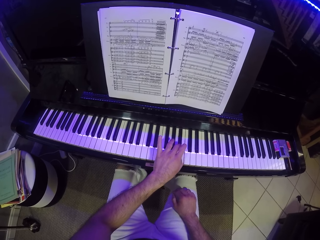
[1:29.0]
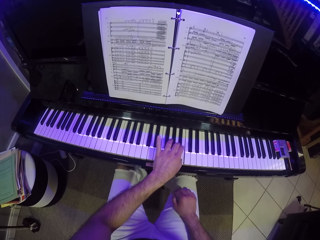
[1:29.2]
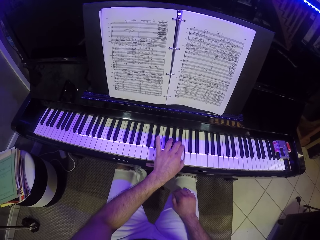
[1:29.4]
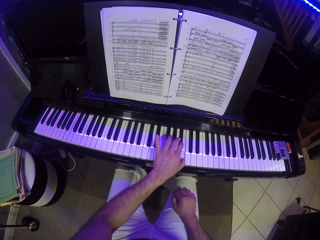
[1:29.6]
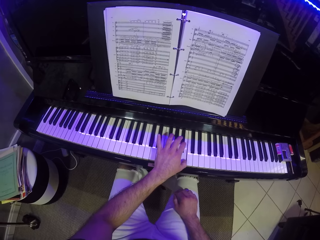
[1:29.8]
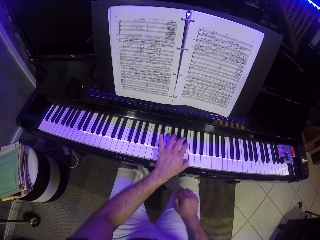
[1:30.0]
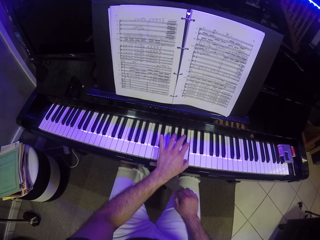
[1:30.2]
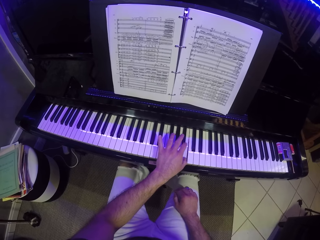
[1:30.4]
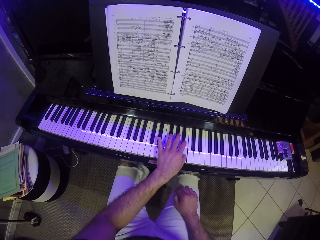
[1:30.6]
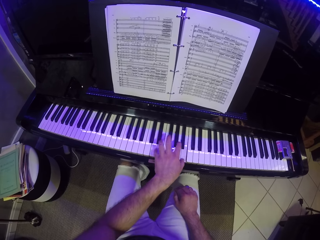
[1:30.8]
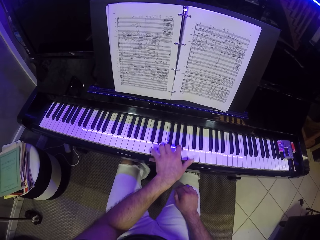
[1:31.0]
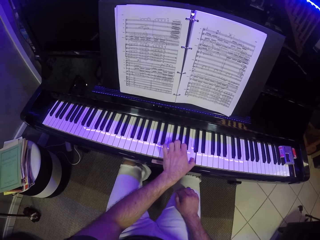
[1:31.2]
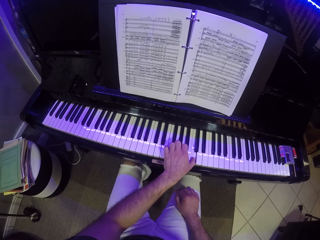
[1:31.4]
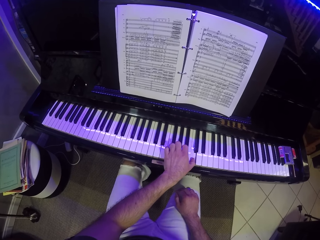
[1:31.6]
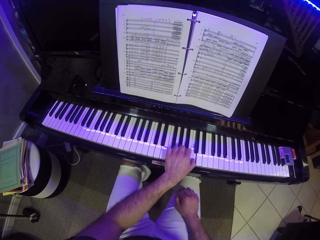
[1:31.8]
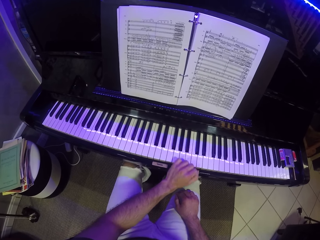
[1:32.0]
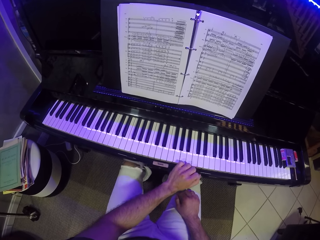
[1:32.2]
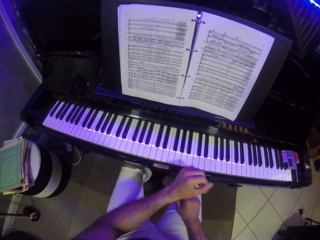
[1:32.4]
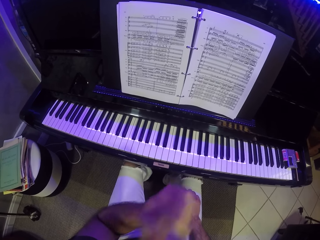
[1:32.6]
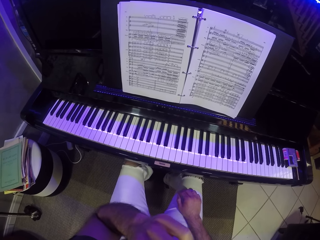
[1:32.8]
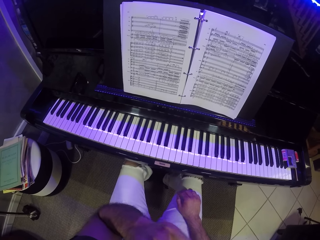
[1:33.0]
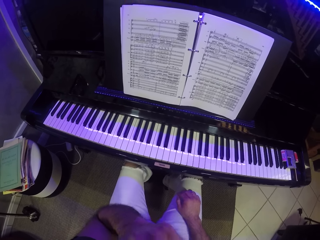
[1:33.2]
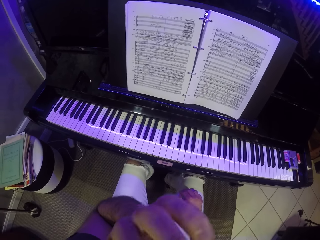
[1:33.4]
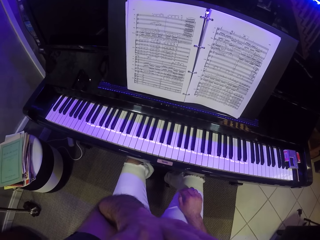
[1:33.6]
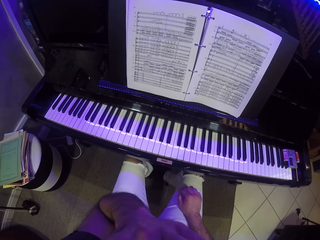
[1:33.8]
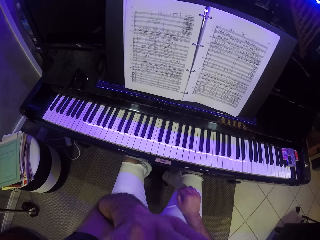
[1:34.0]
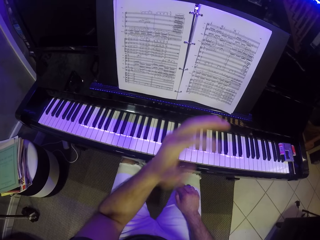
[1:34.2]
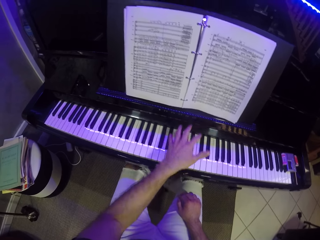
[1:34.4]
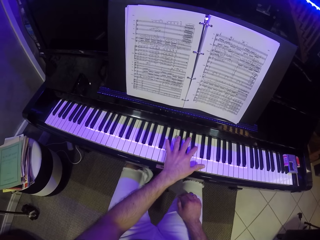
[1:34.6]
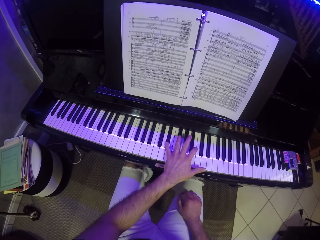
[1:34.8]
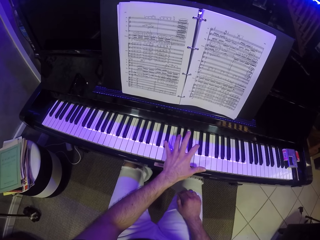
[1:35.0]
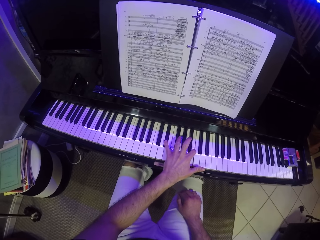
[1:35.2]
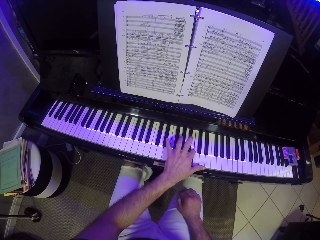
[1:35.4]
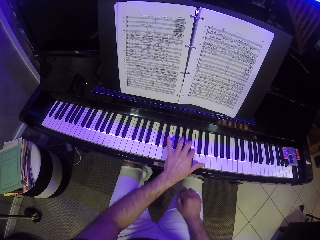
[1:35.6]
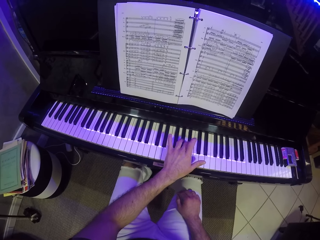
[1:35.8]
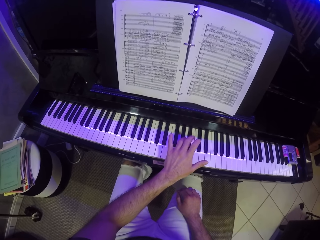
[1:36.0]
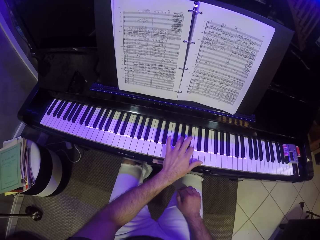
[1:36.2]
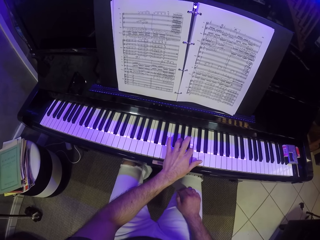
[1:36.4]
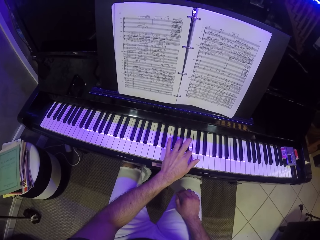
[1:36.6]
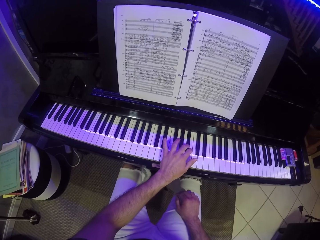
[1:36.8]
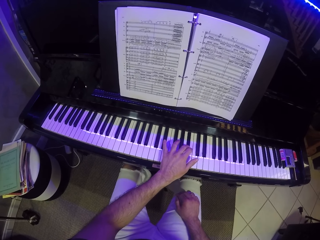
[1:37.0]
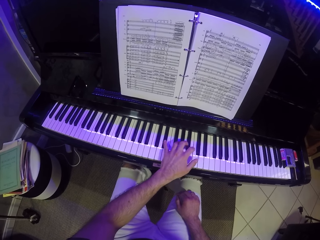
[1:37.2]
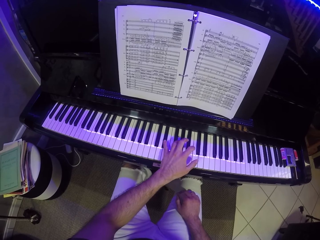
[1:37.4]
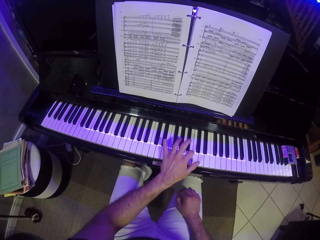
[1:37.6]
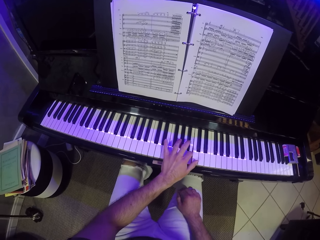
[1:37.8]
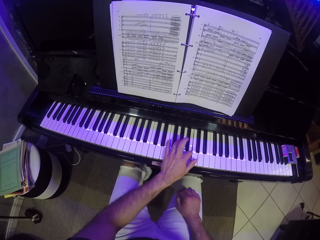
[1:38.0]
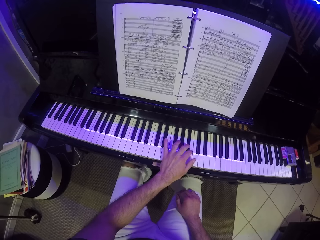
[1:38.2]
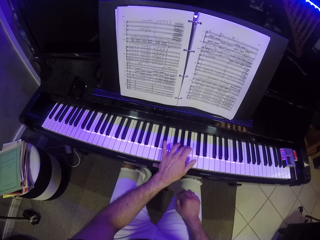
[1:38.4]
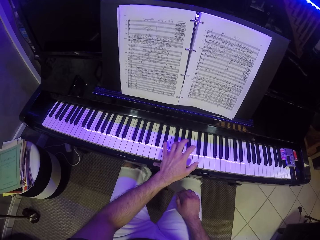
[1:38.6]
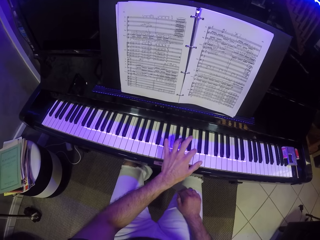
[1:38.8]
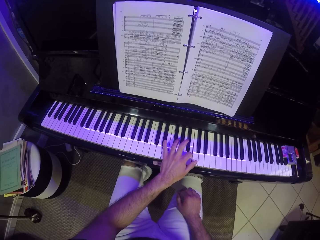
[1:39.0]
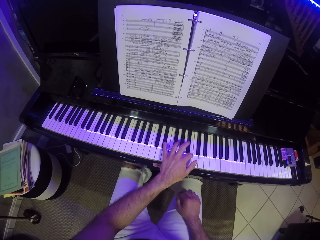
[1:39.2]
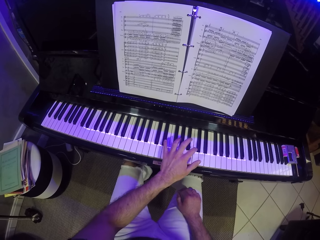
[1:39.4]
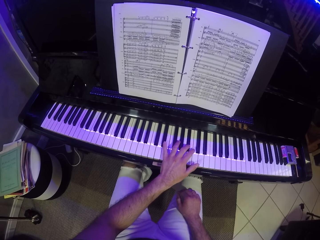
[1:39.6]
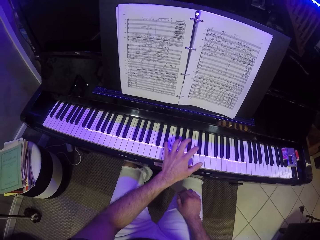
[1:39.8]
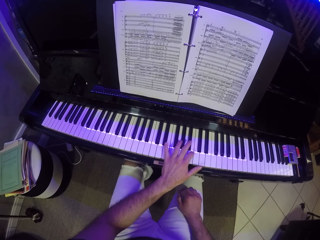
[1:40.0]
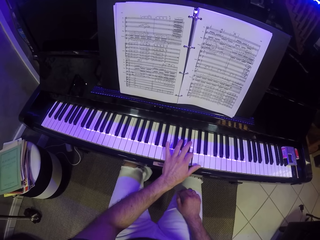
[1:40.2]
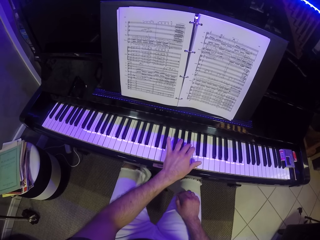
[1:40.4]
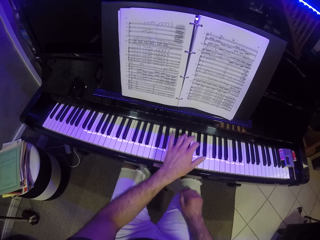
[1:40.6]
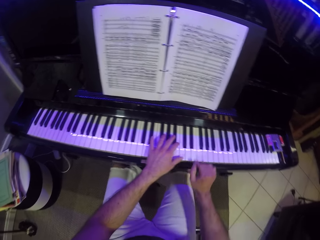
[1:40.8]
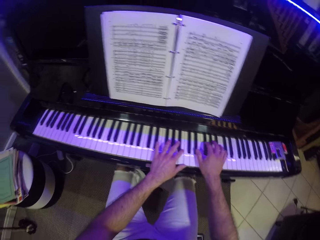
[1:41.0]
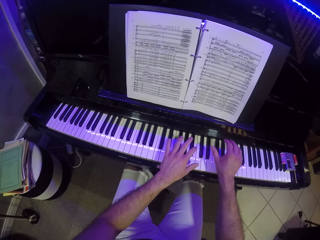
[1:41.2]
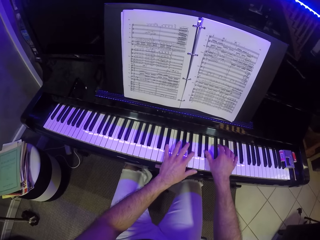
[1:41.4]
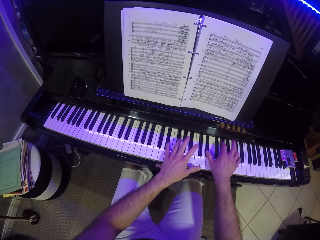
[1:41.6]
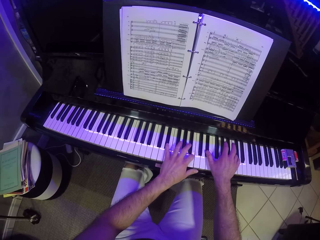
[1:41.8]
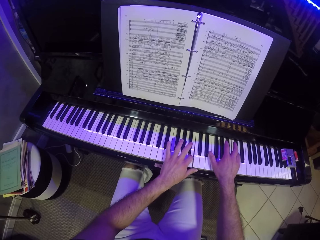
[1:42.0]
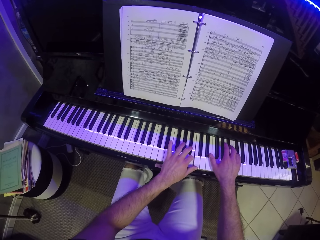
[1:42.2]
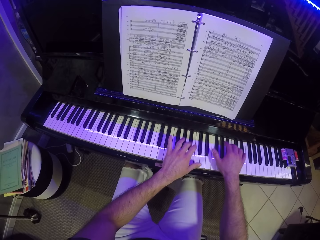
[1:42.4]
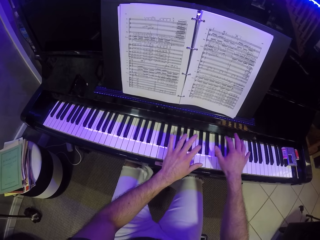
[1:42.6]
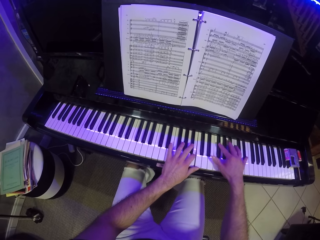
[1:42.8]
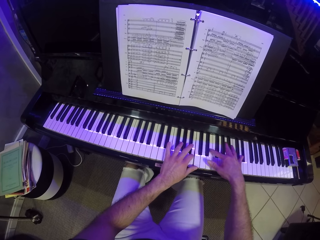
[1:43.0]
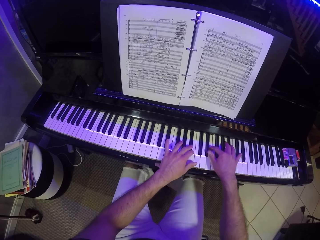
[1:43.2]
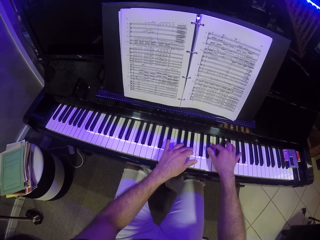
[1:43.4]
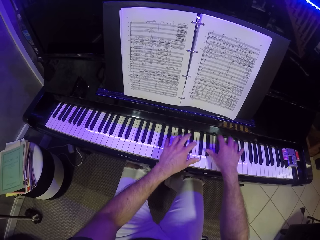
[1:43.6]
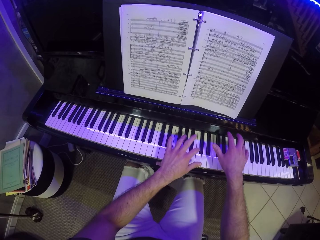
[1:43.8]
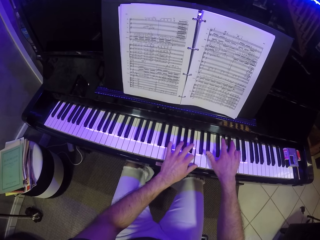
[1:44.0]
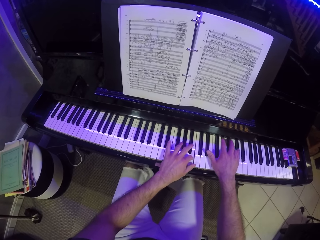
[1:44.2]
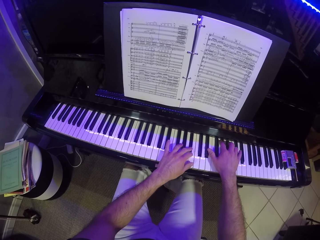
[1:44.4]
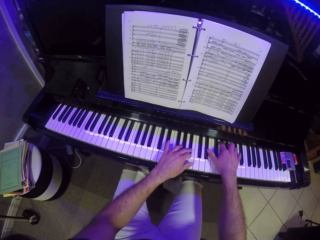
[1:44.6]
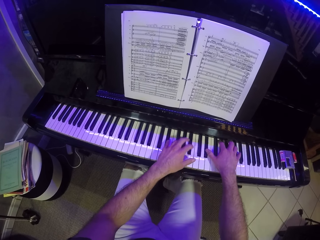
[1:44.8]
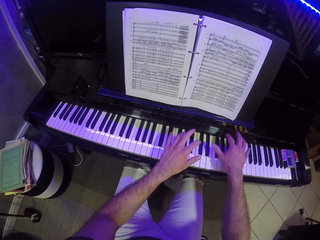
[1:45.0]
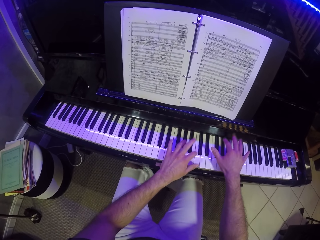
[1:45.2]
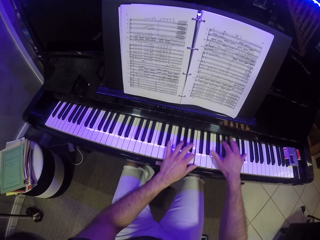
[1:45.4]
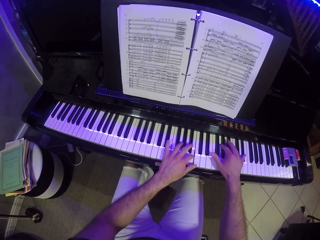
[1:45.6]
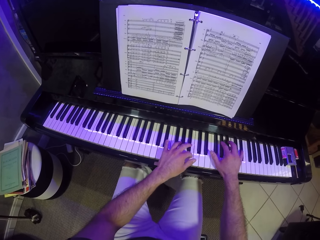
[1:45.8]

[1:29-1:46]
The camera wearer plays the piano with both hands.

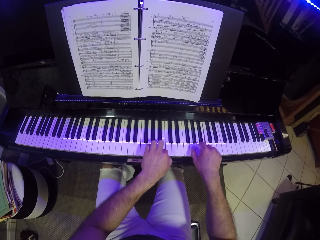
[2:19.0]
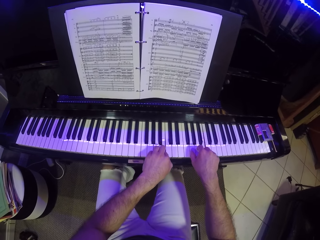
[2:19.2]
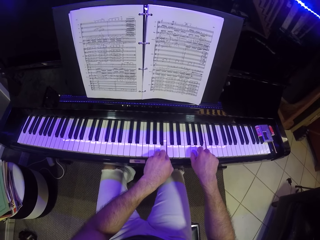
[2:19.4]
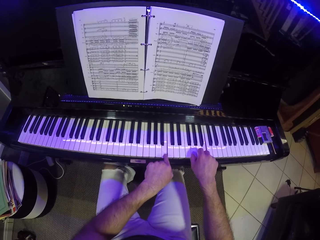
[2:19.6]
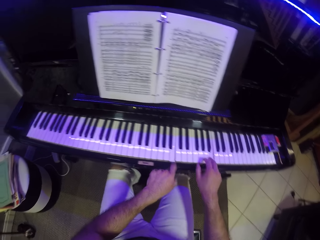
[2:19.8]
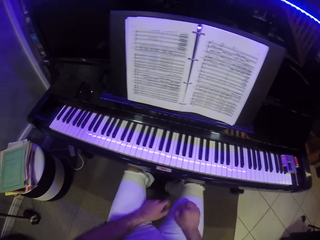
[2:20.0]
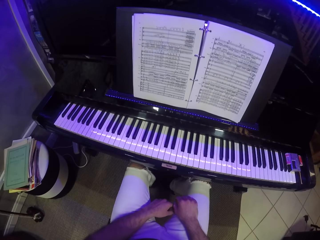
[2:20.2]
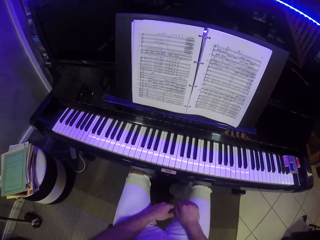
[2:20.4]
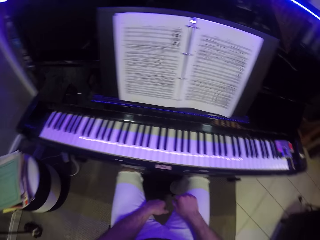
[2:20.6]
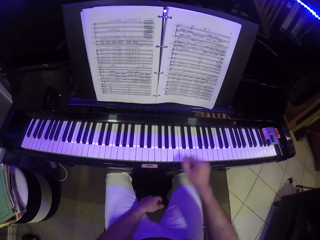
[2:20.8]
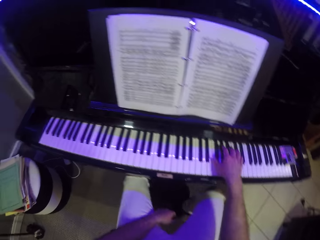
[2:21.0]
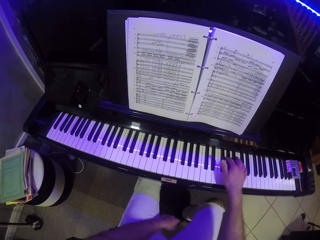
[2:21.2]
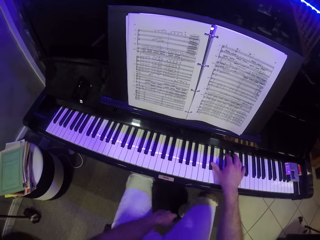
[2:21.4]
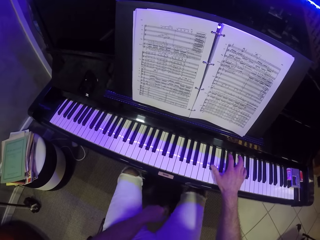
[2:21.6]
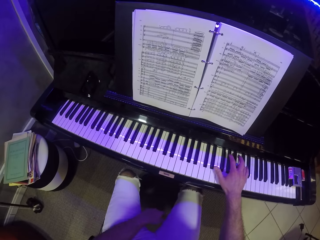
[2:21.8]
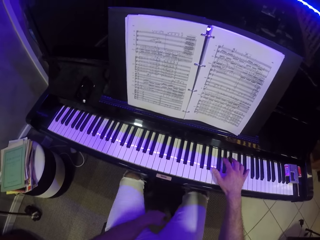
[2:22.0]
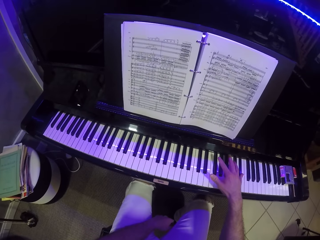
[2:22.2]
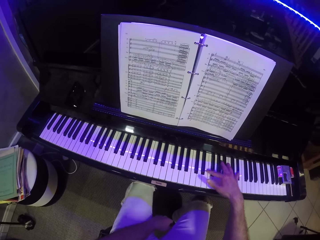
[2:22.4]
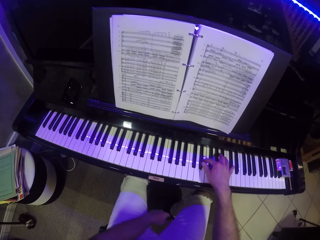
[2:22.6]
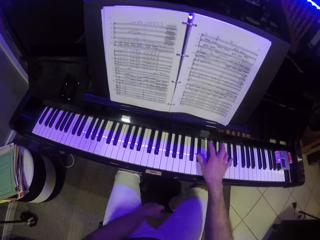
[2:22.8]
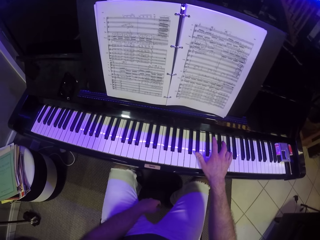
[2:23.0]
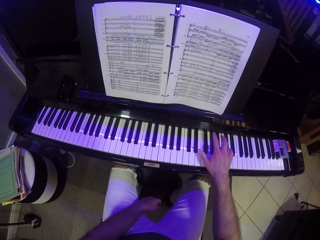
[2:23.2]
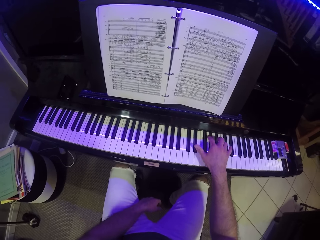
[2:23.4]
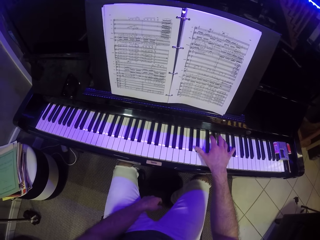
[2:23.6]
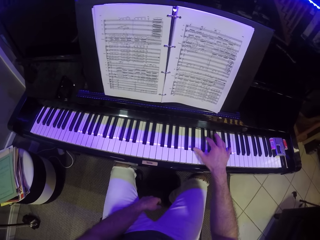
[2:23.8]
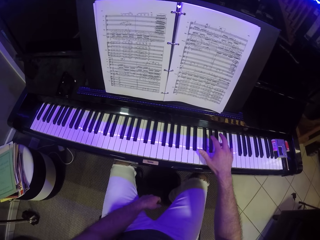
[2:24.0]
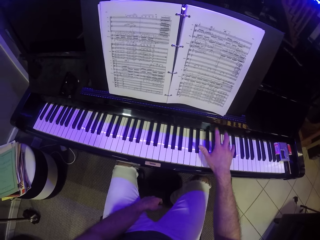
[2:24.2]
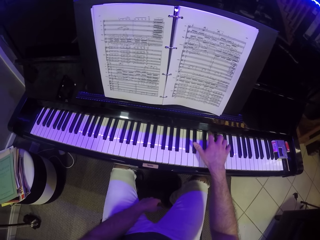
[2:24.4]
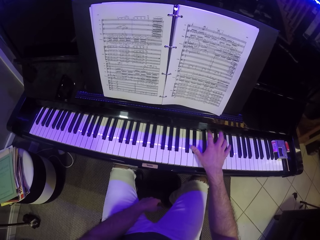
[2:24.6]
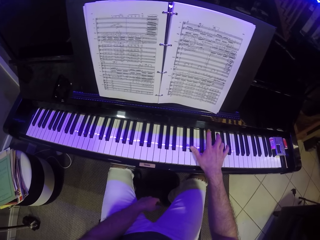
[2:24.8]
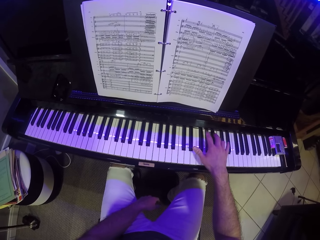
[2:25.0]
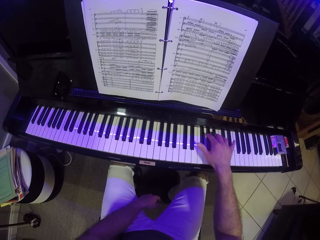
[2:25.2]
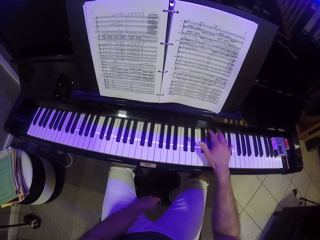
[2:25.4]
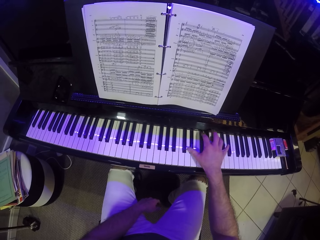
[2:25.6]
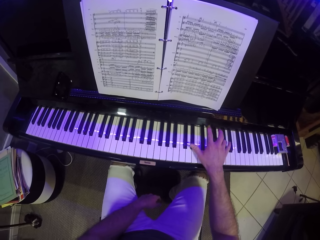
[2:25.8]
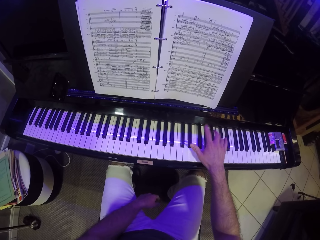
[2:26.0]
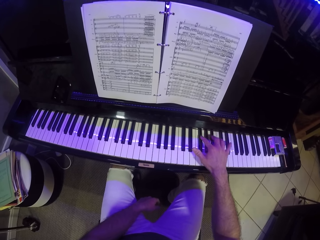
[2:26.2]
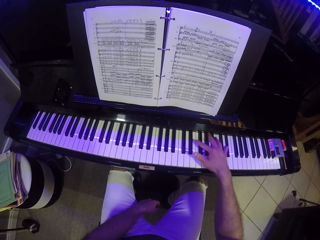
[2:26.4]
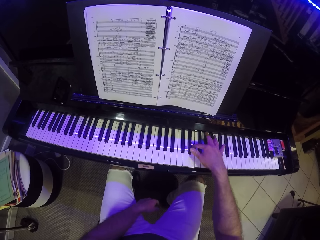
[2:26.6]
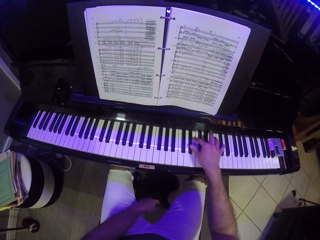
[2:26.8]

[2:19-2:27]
The camera wearer plays the piano with his right hand.
